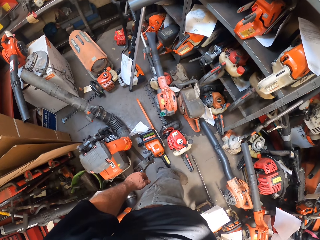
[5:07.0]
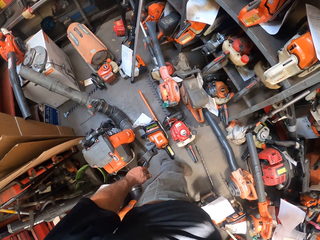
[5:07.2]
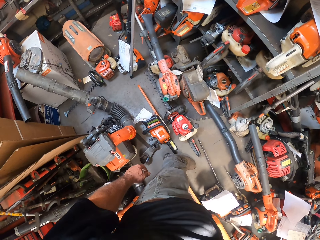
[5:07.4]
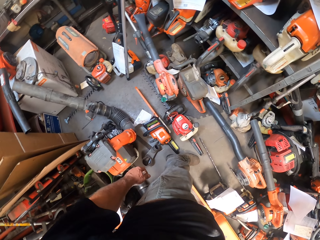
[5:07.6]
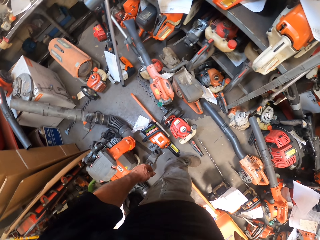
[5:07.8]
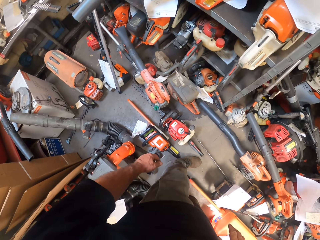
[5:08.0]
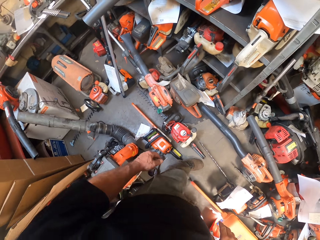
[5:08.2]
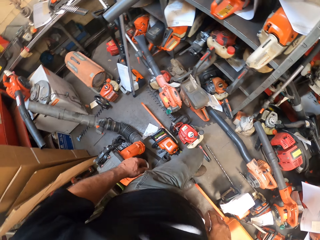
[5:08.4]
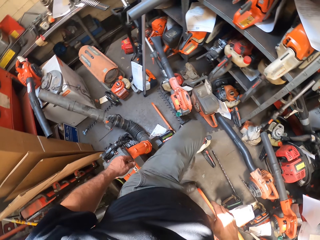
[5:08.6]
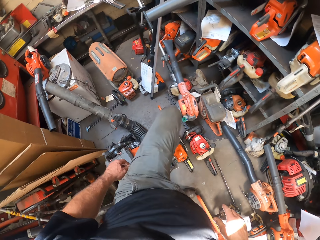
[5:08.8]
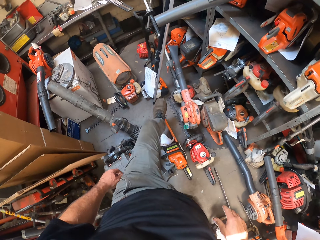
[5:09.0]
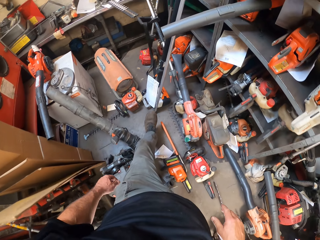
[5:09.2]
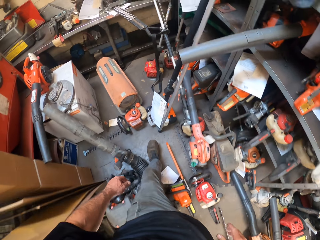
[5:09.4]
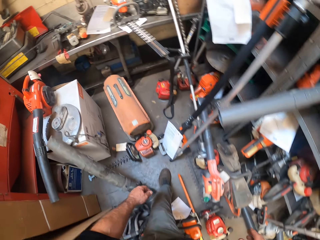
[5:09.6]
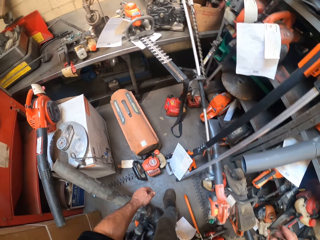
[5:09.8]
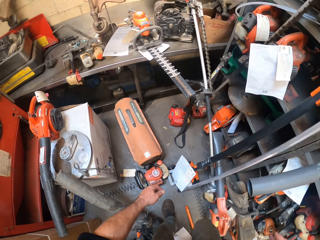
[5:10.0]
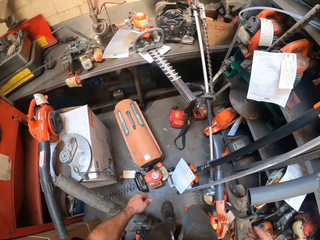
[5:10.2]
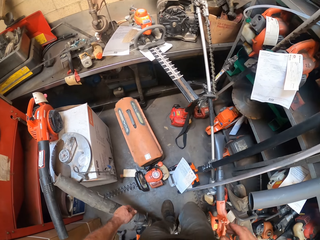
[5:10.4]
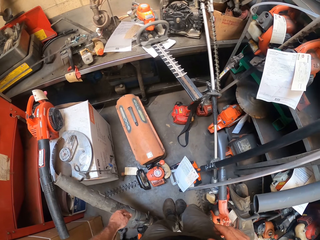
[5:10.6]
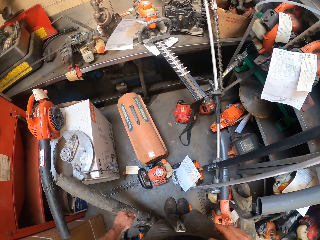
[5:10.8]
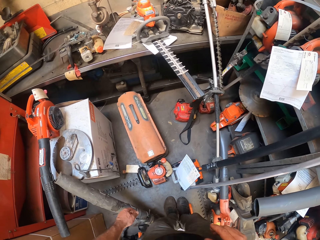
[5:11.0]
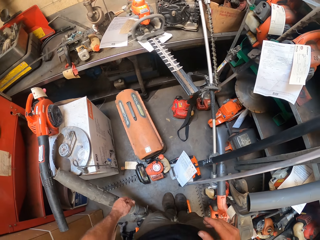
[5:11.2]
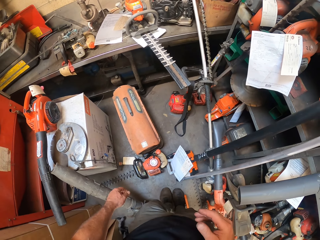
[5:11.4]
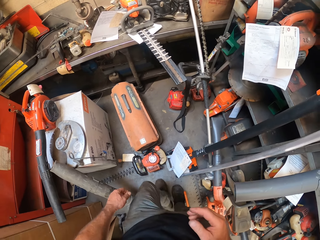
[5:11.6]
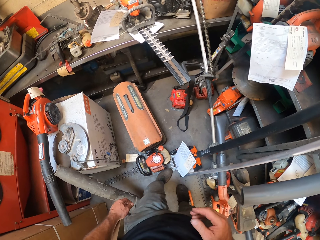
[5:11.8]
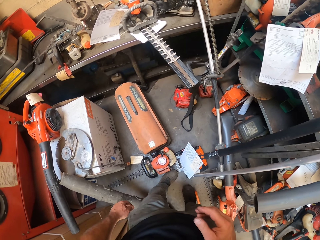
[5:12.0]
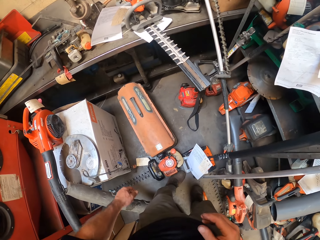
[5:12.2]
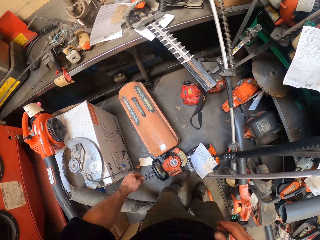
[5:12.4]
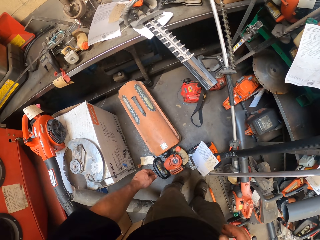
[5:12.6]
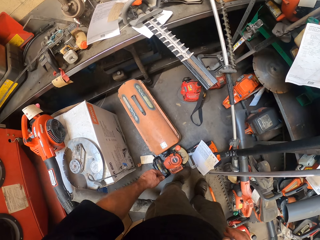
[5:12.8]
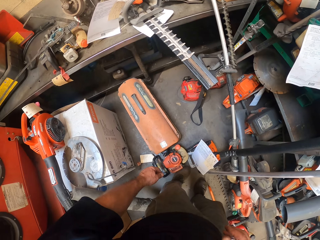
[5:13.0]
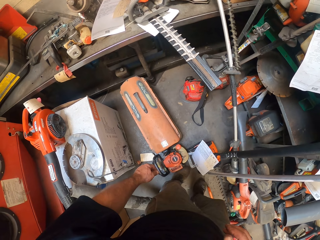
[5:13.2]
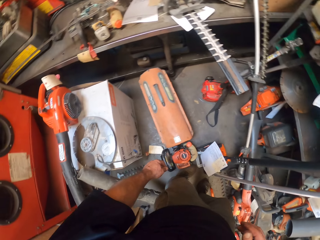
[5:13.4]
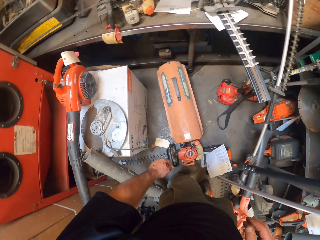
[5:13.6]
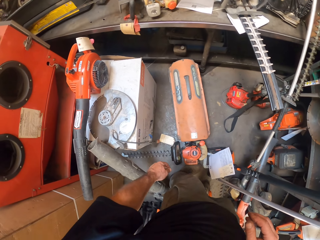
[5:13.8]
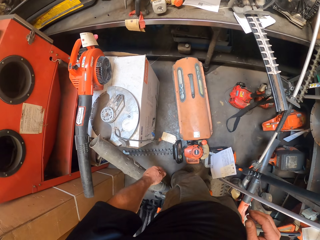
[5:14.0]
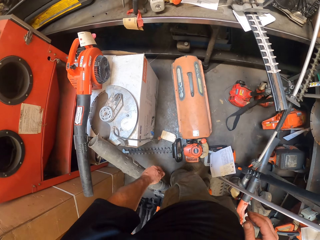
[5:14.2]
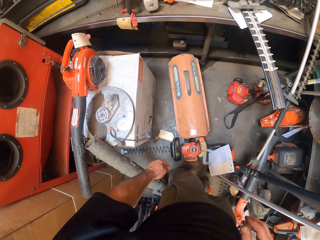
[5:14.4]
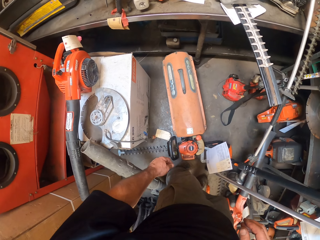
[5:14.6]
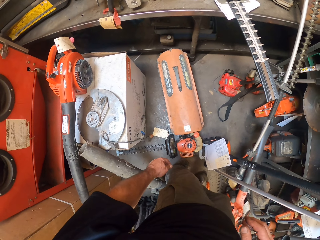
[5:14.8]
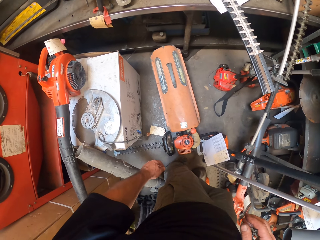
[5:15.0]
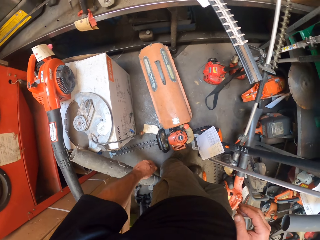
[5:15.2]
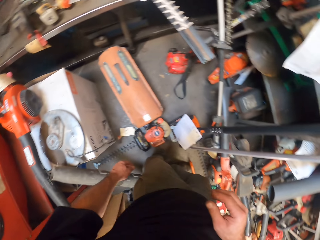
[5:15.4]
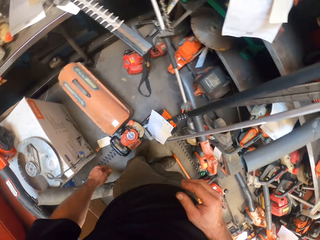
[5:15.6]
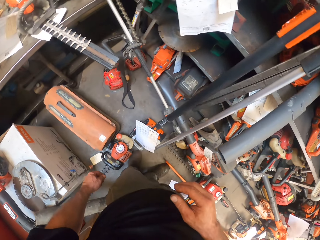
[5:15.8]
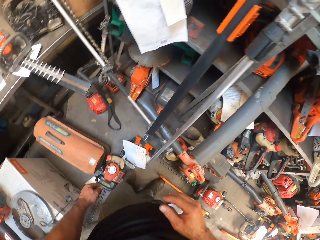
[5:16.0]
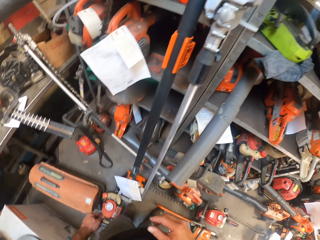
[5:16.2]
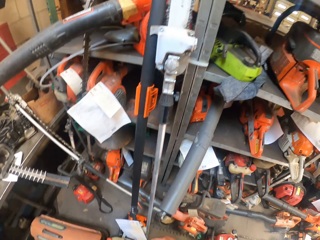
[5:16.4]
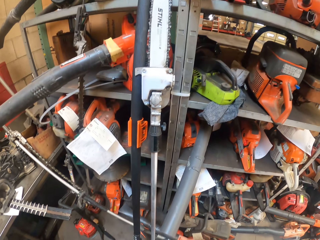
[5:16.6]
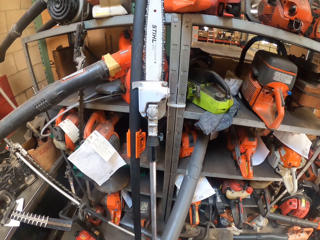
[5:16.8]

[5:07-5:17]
The camera wearer walks around.

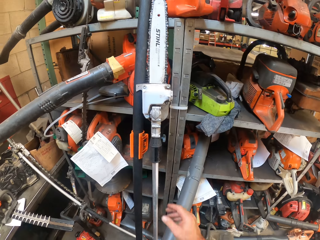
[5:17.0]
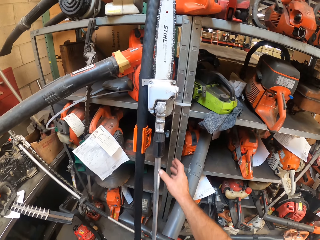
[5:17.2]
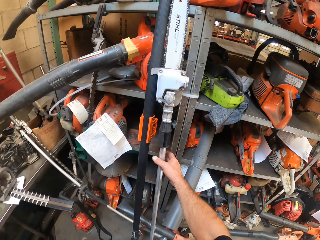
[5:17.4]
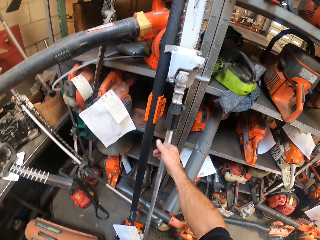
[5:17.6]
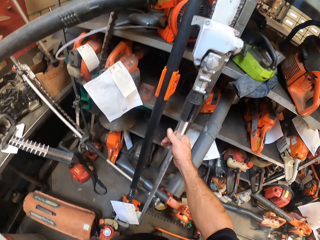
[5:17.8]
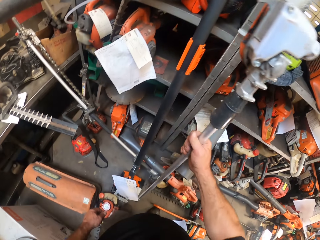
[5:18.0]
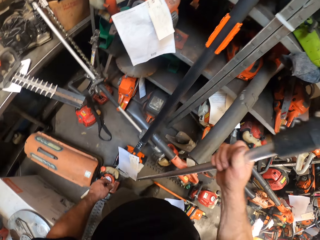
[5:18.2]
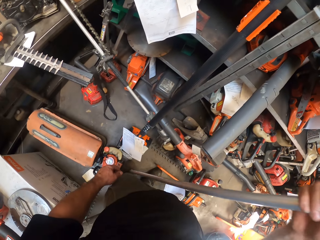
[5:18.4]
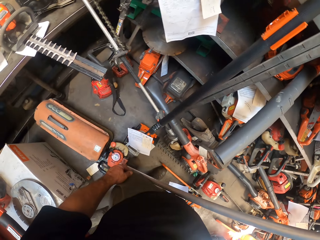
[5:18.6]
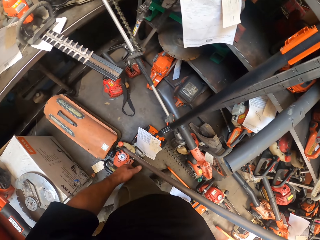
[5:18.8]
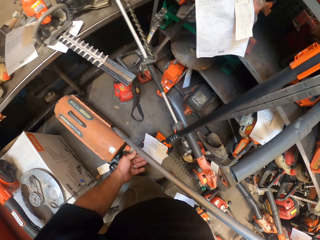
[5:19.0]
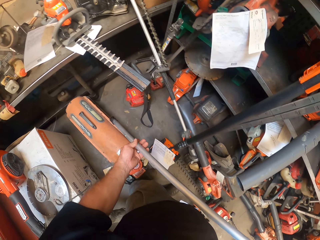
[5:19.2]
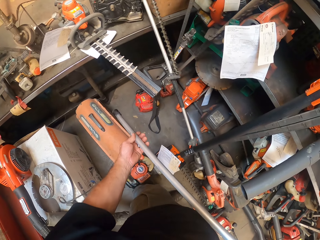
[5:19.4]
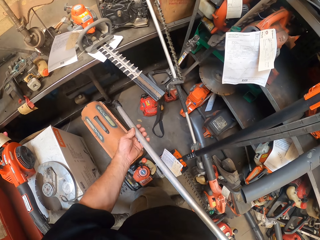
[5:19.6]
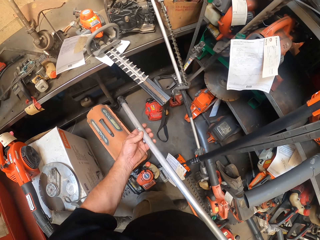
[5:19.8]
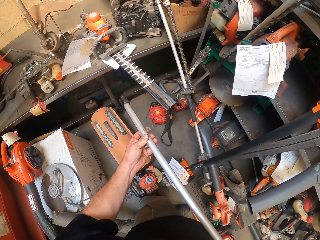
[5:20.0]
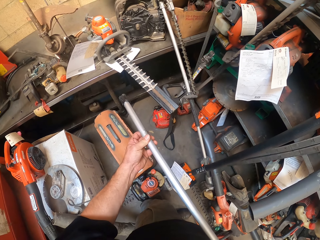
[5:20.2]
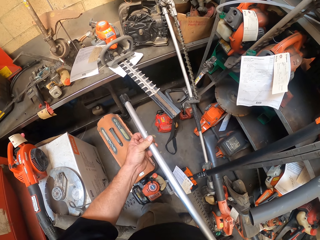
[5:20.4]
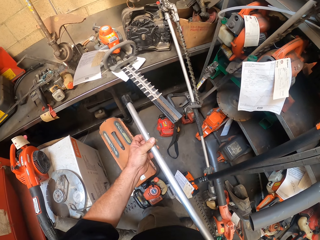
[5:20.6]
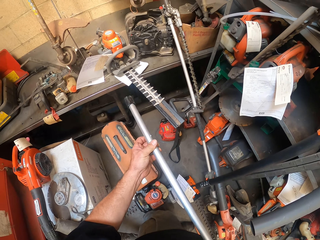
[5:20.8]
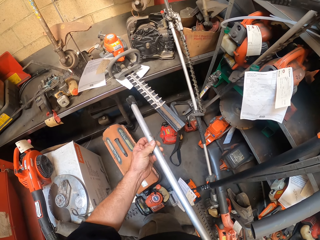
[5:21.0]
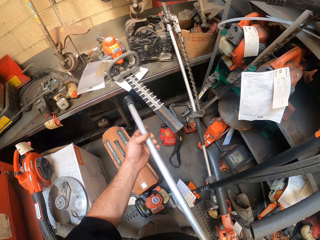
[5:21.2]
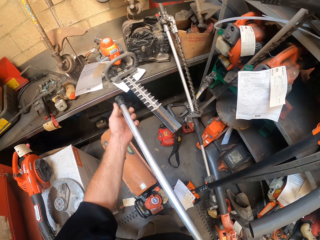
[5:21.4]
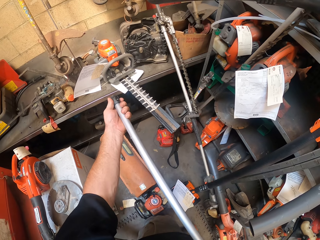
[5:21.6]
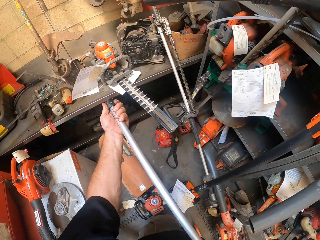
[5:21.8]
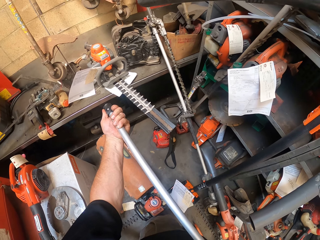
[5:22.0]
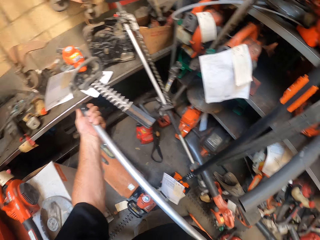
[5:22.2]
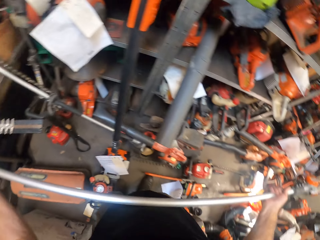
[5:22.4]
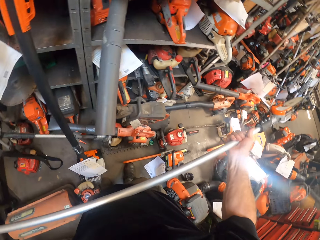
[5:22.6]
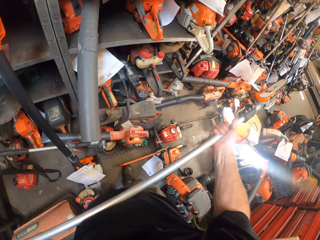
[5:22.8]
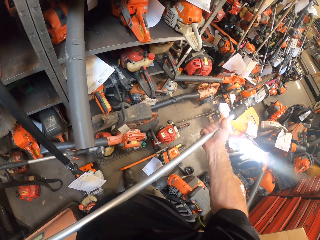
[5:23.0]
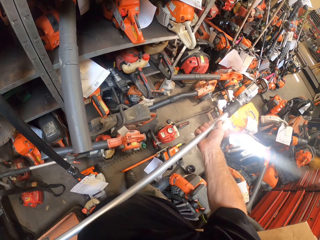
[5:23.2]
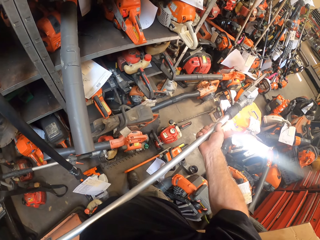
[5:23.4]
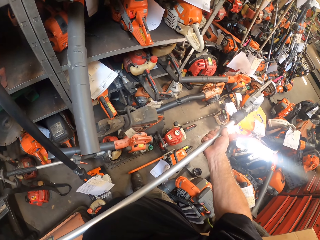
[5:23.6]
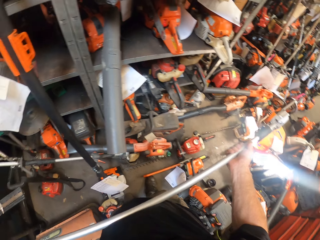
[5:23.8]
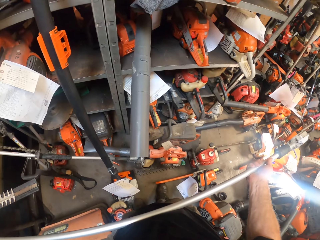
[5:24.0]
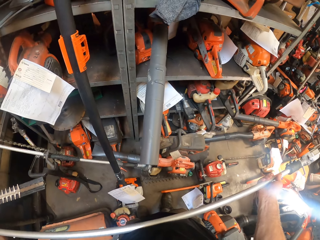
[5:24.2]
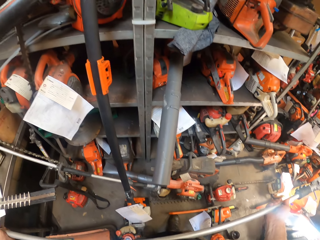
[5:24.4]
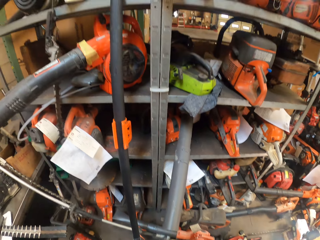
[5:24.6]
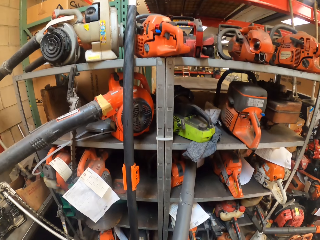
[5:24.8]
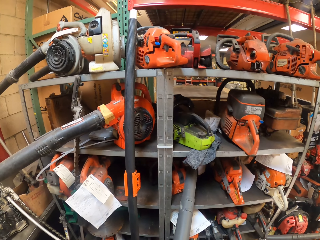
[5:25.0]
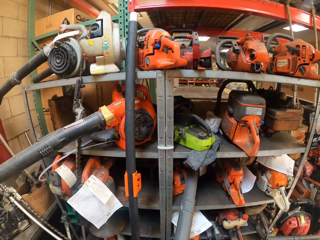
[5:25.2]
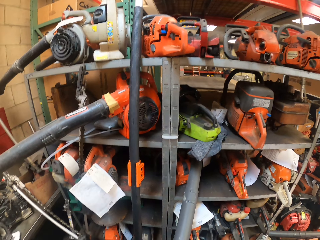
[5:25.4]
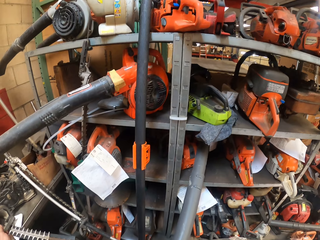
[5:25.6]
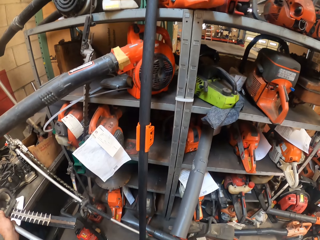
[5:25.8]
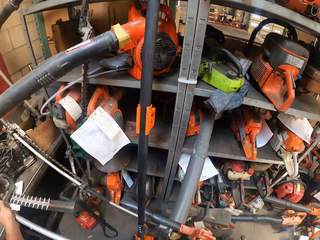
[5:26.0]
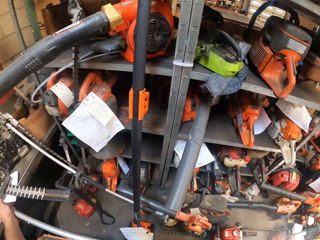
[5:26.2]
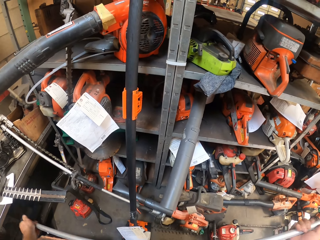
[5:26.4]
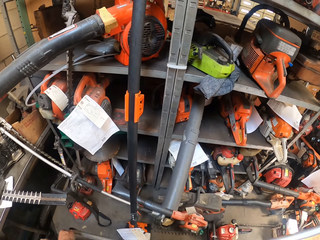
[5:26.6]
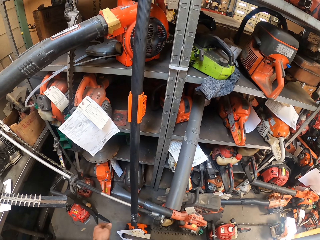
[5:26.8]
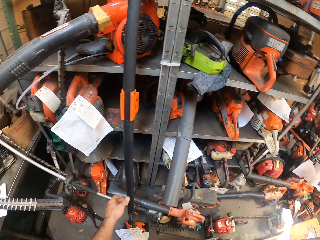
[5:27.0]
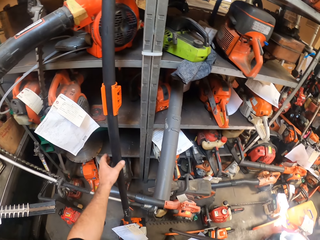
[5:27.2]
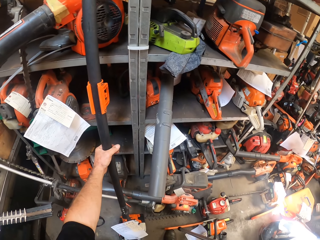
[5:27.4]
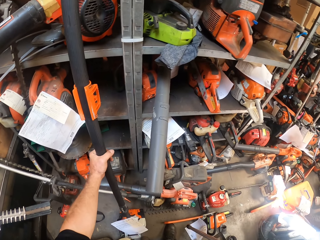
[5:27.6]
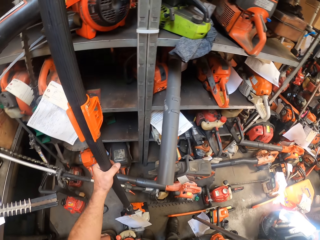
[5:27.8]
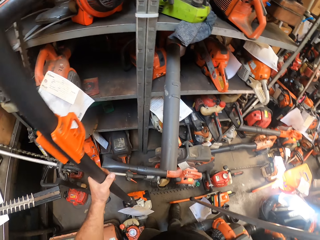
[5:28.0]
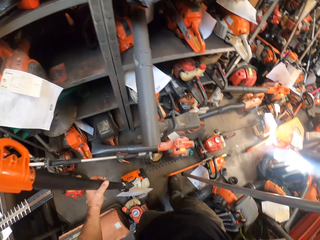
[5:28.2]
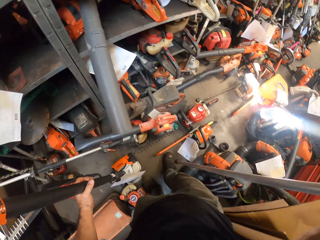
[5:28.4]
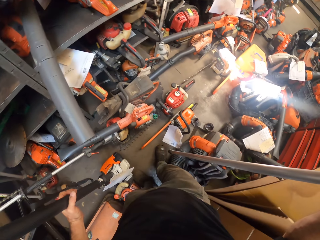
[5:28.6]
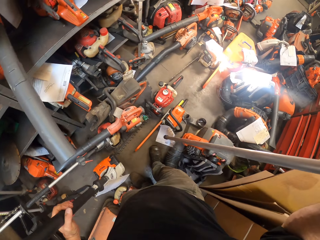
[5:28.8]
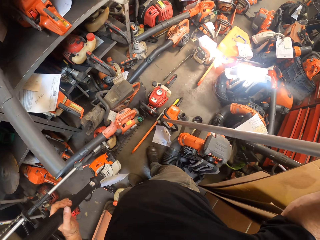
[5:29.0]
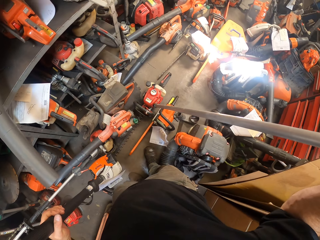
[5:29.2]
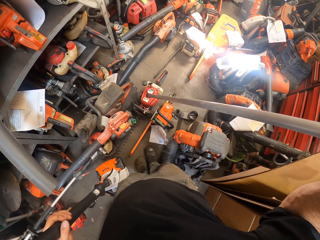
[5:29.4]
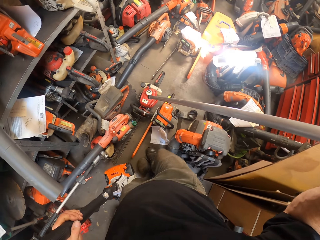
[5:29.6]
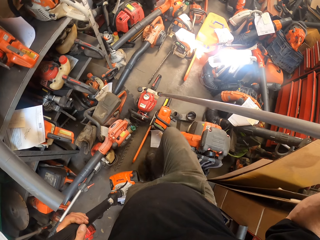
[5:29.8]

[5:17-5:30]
The camera wearer takes a power saw. He carries a carbon shaft with a saw on it with his right hand. He checks the carbon shaft with both hands. He looks at something. He takes something. He carries a pole saw machine with his left hand.
